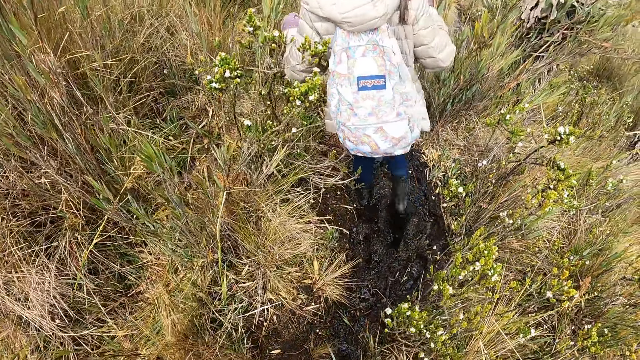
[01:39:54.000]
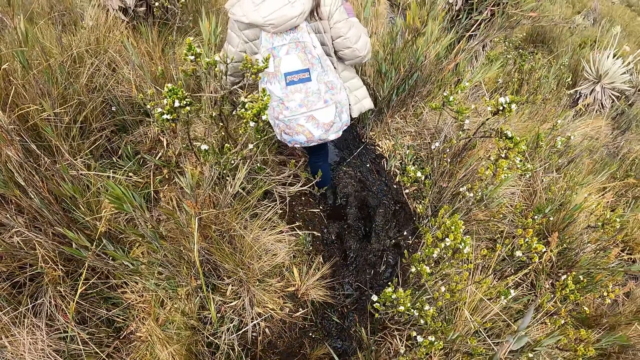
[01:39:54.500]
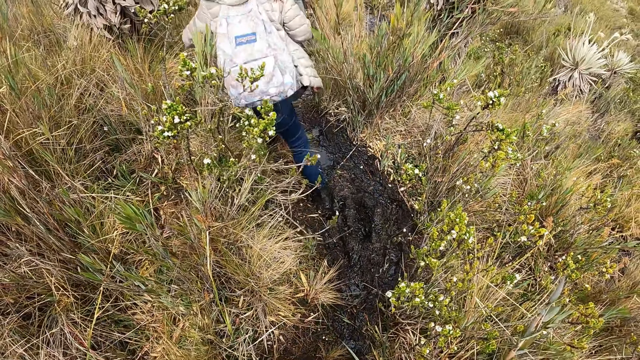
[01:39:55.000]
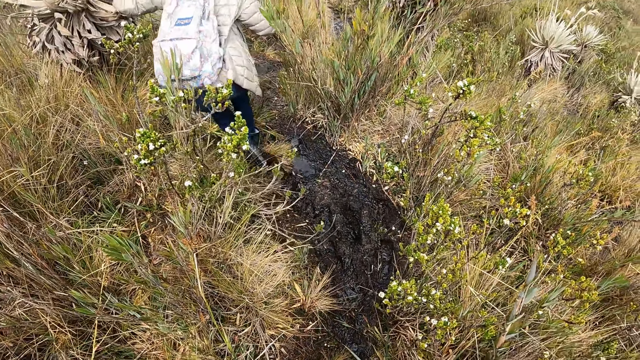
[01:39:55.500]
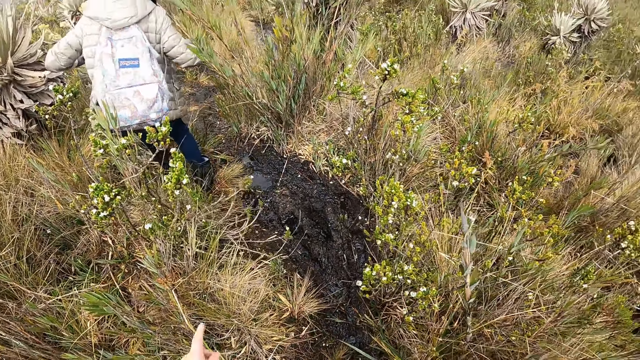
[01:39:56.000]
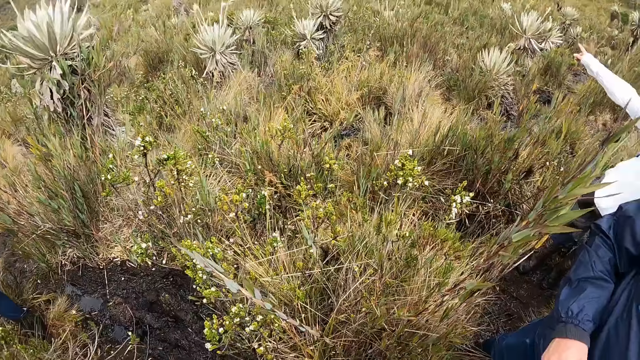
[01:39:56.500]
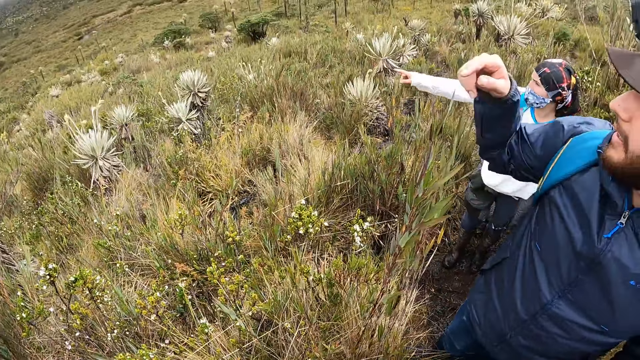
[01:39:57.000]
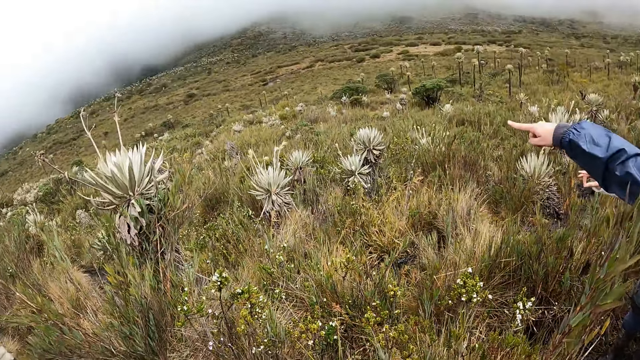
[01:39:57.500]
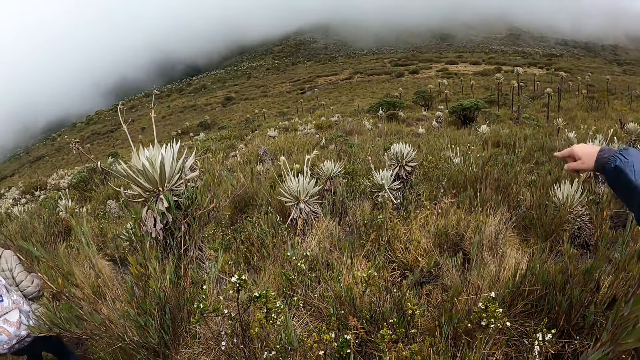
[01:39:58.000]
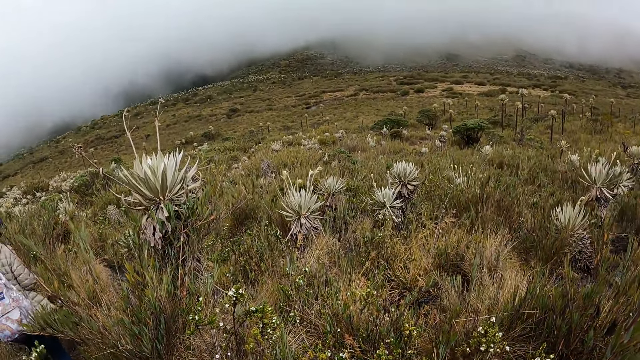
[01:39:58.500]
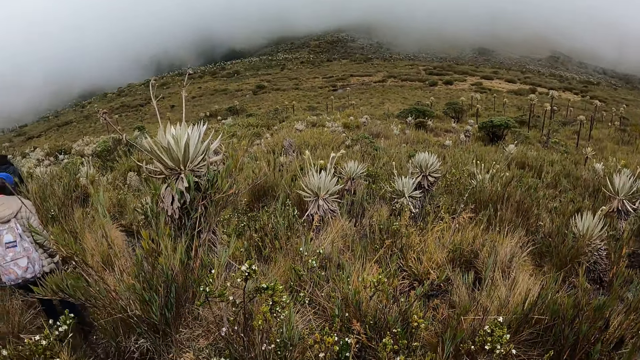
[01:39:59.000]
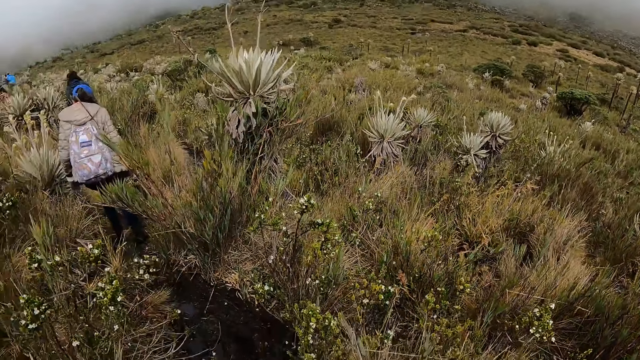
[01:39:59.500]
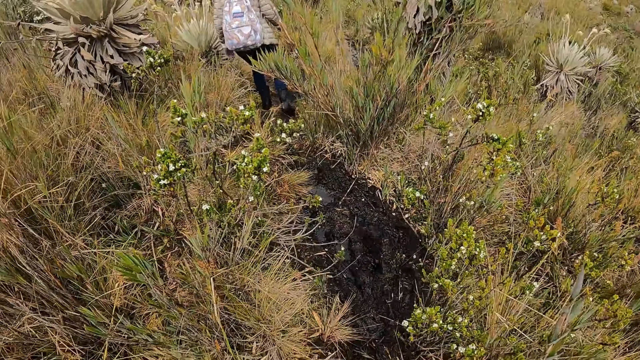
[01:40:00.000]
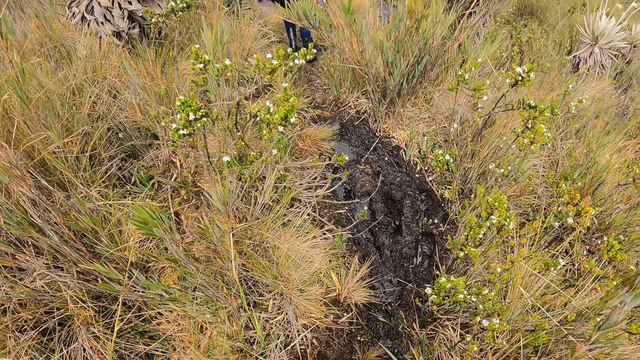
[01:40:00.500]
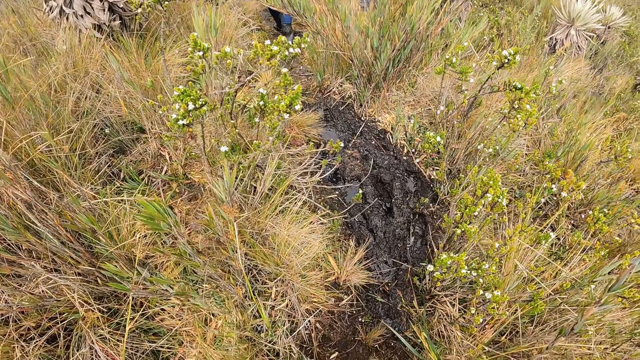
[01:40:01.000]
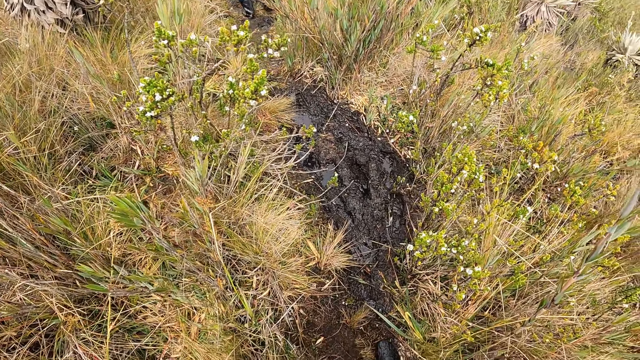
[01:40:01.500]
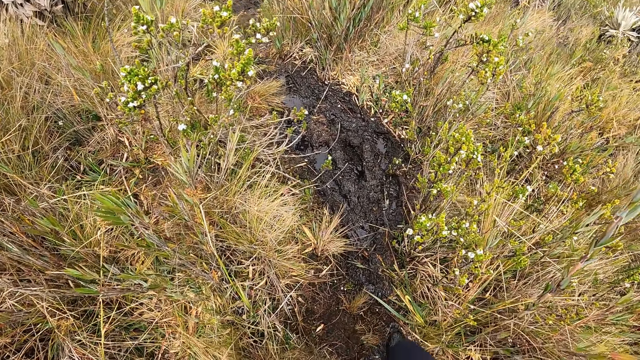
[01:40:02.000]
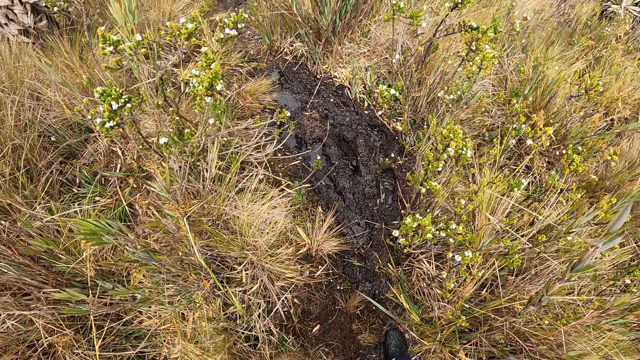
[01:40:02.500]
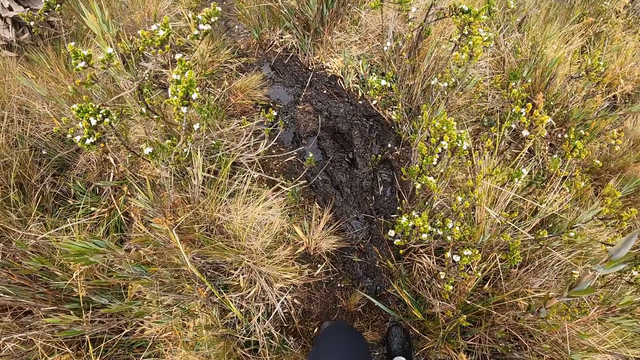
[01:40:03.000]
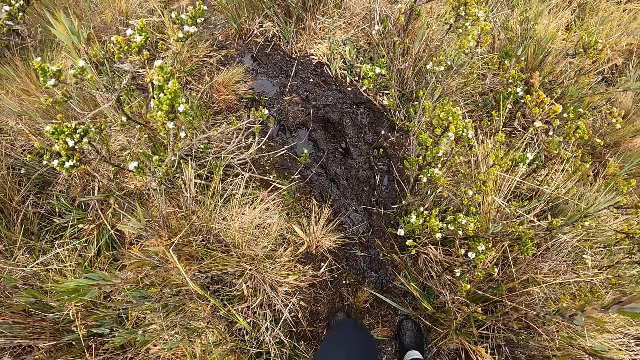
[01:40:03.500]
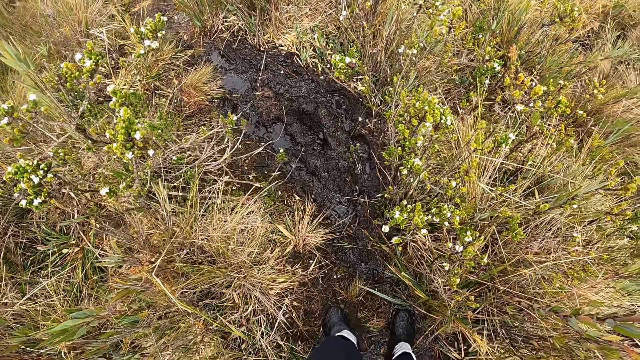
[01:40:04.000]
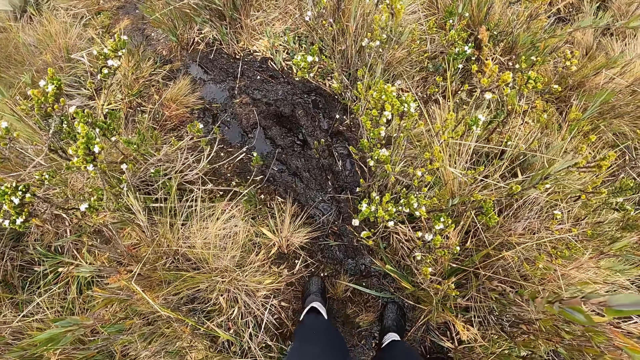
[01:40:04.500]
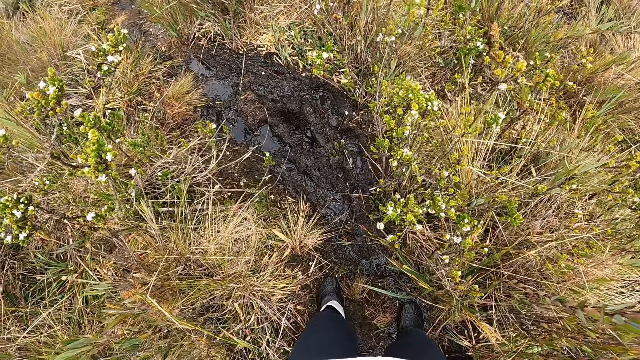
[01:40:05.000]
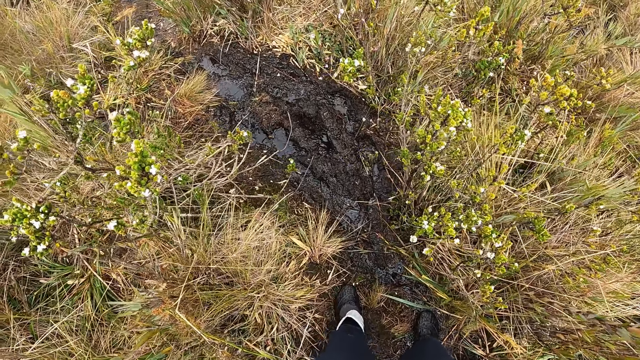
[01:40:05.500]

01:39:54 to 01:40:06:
A man points his finger. Another man points his finger. The camera wearer turns around.

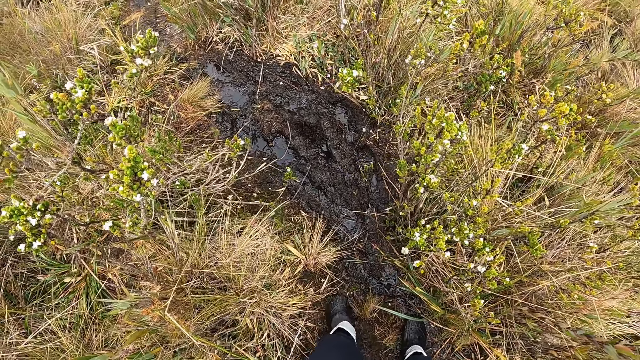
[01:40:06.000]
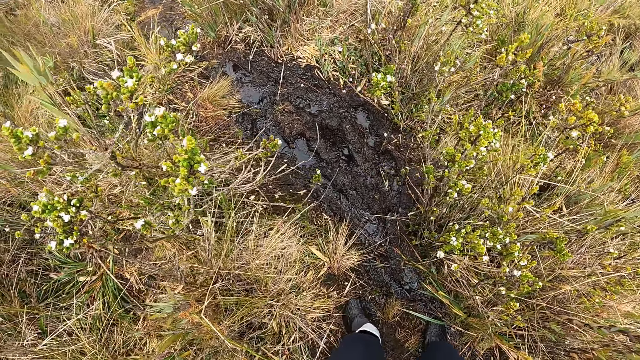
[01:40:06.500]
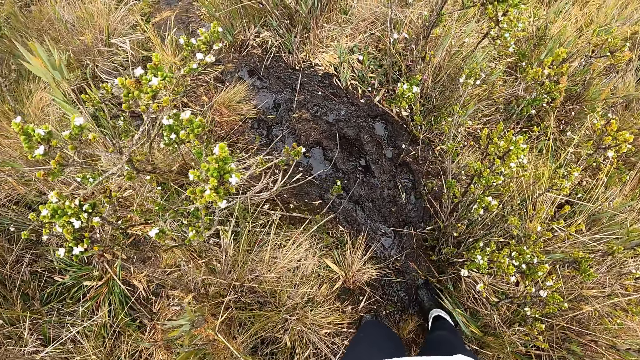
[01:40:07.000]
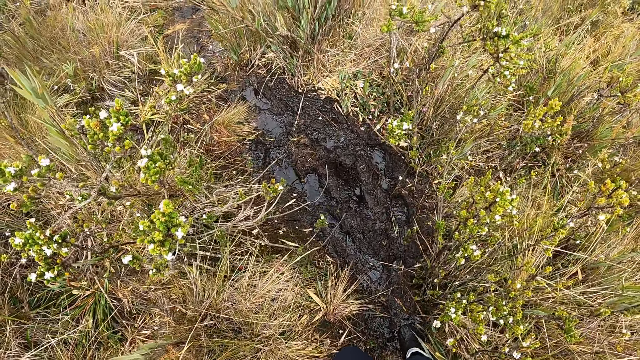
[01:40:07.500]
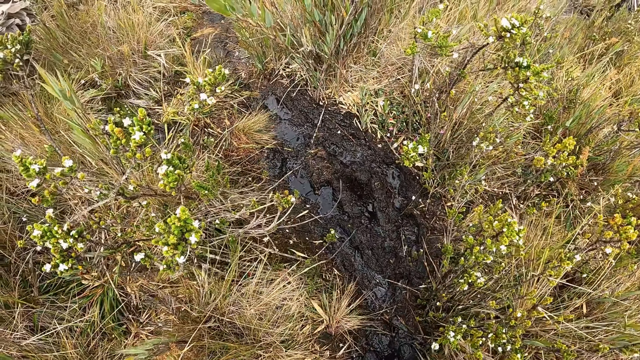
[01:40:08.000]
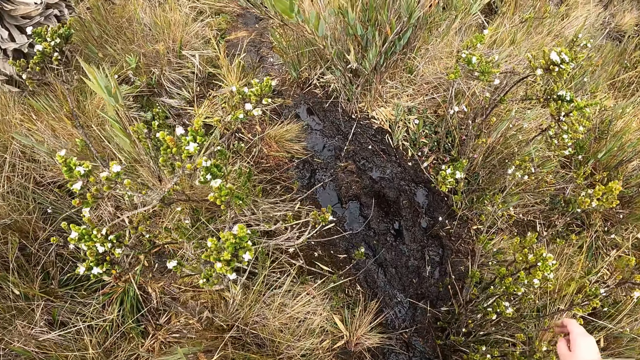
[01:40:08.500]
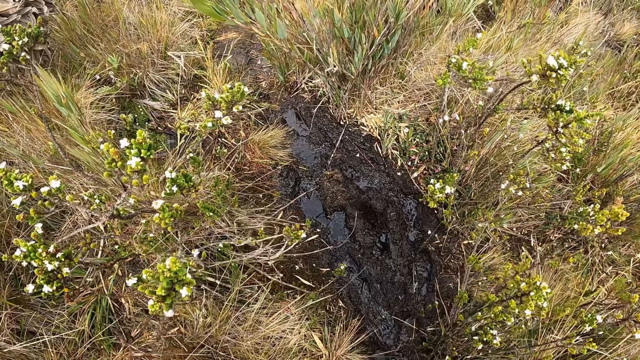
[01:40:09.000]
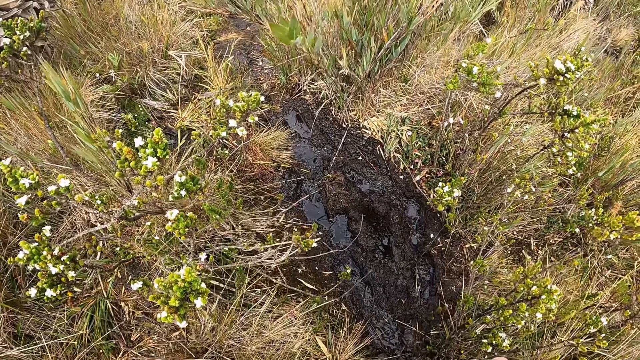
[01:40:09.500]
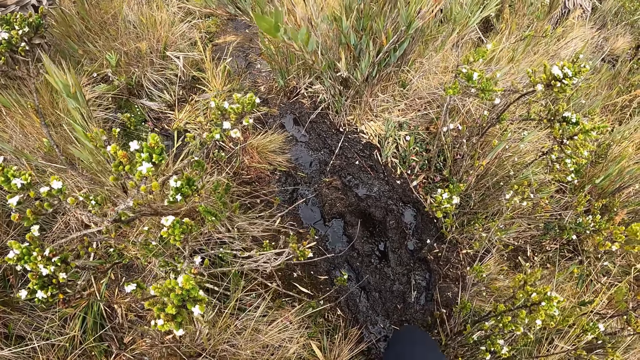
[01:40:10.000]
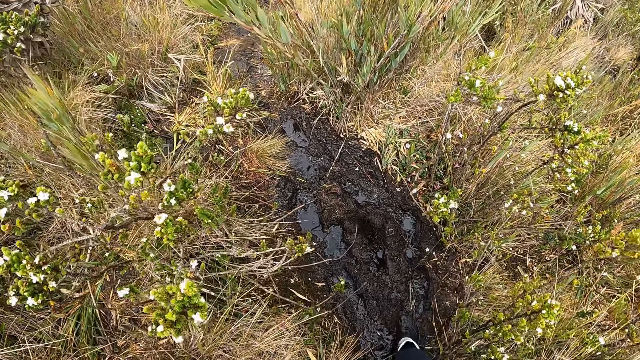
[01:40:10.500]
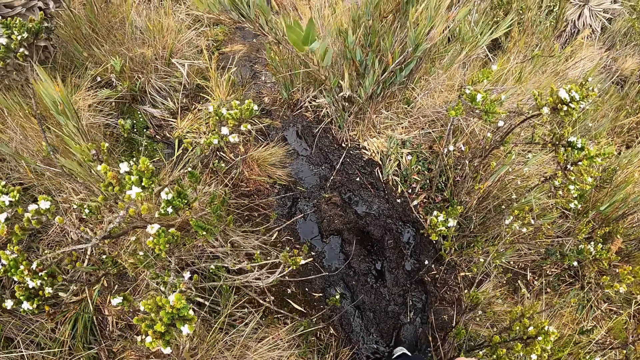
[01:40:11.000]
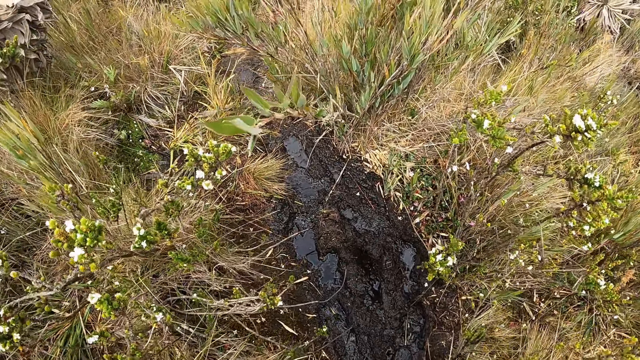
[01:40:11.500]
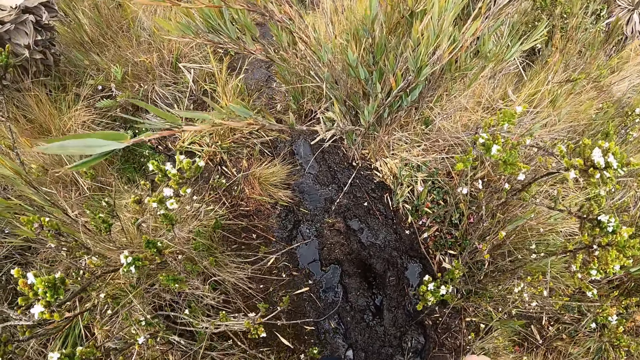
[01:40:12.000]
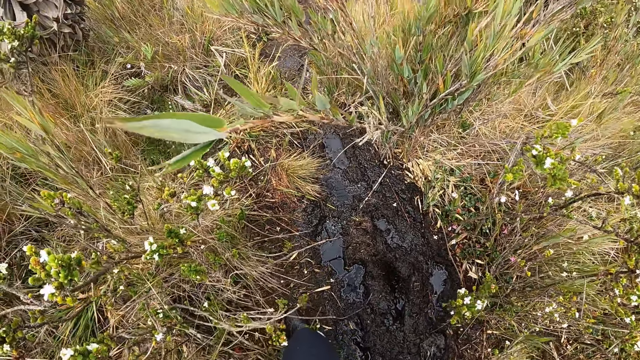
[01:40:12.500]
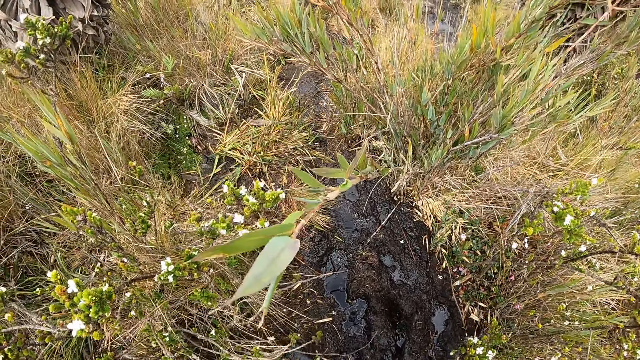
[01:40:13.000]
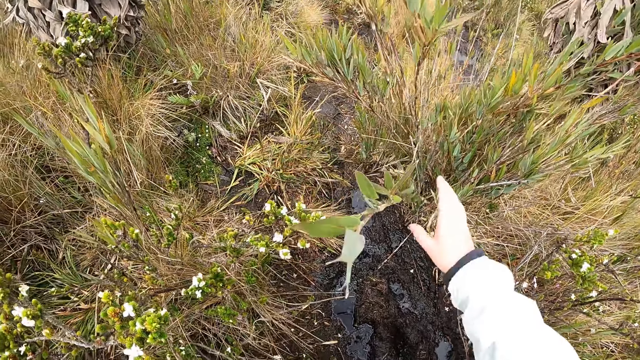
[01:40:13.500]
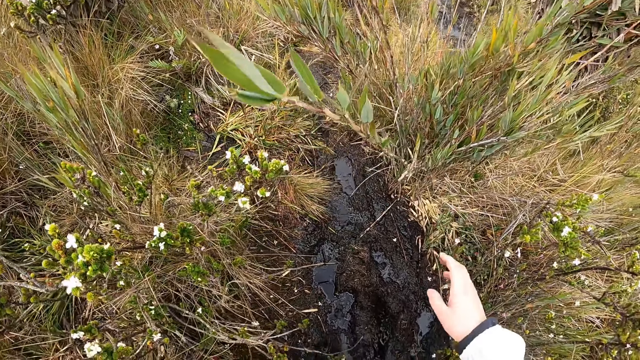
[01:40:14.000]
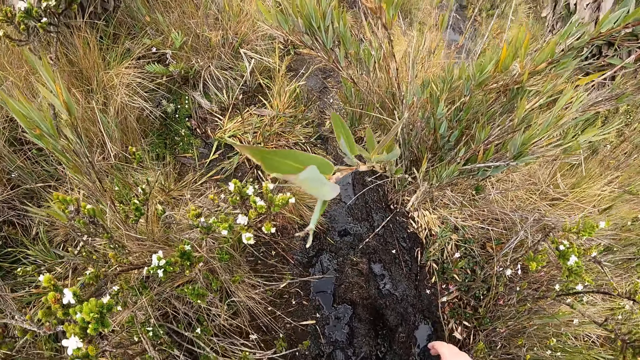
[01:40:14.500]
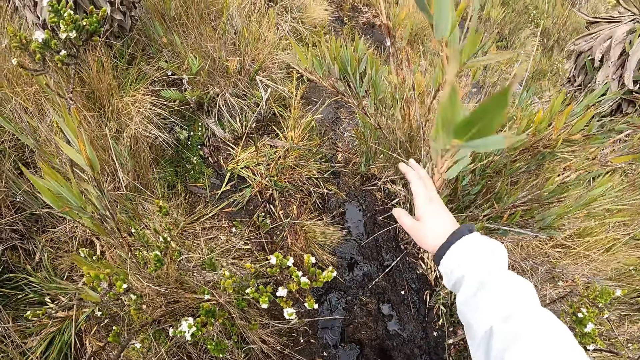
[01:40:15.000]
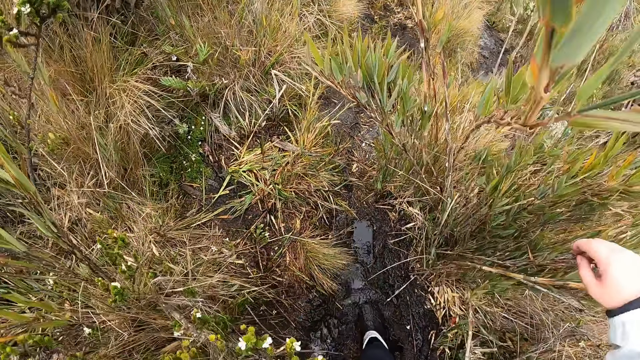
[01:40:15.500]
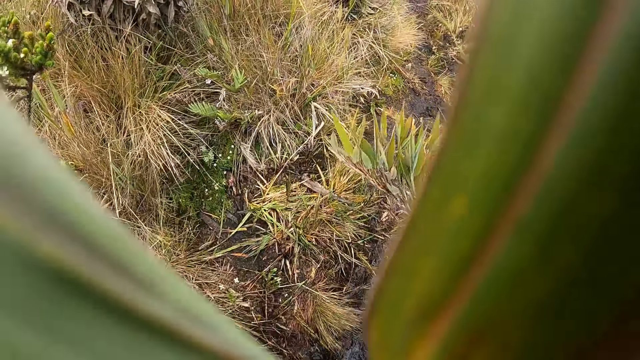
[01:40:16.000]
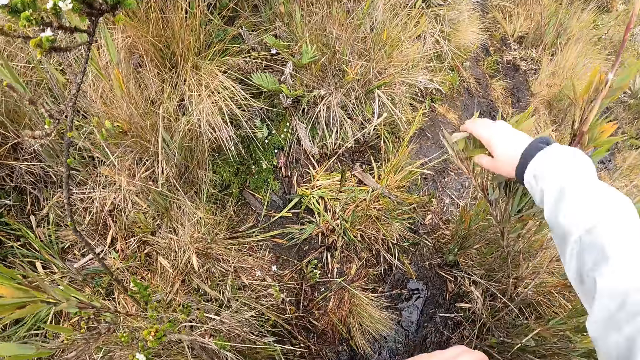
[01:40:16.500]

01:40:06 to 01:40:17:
The camera wearer stretches her hand. She moves a plant branch with her right hand.
